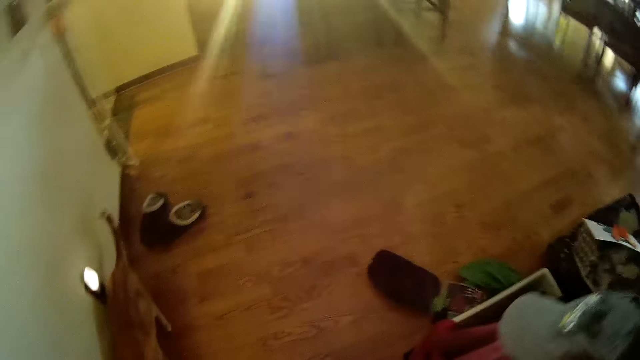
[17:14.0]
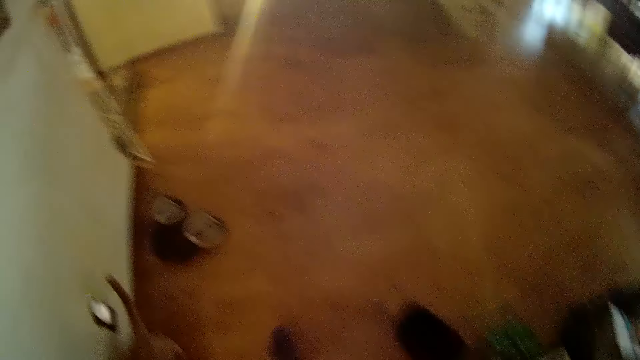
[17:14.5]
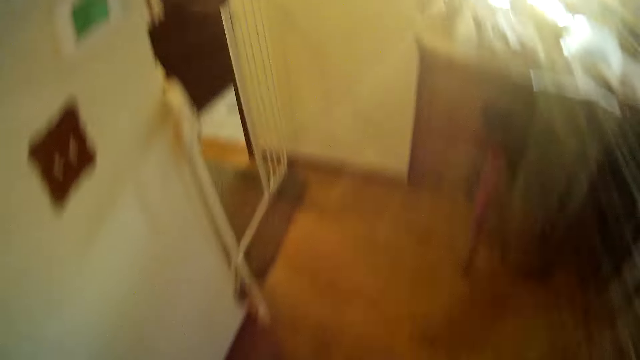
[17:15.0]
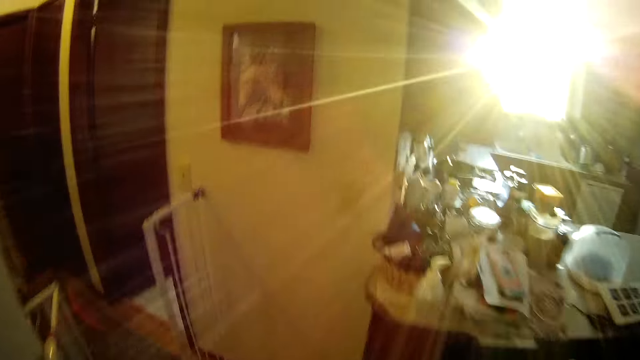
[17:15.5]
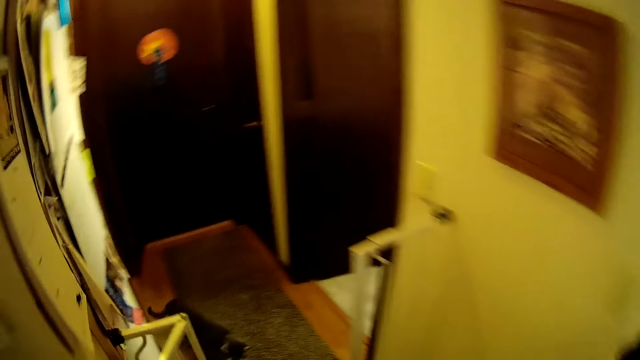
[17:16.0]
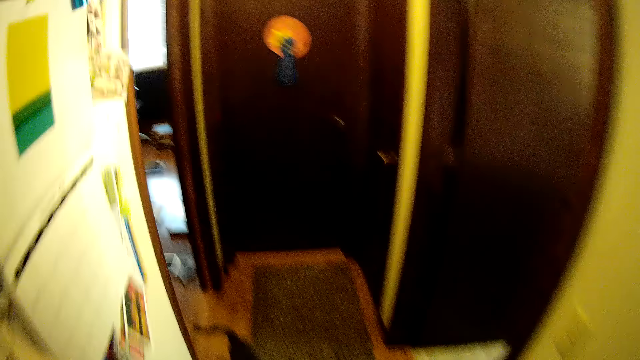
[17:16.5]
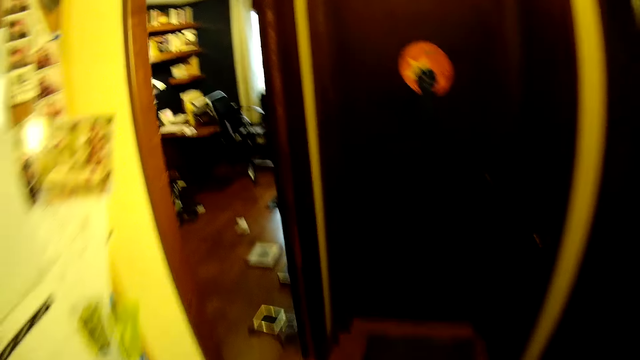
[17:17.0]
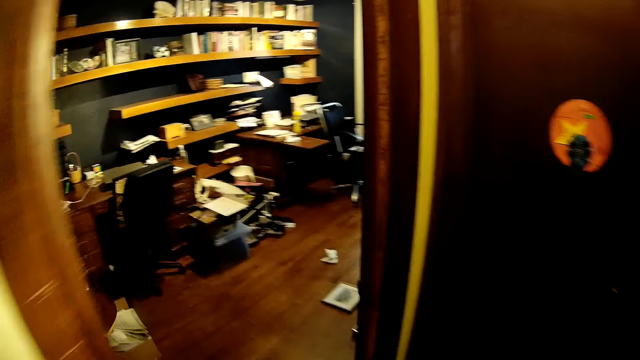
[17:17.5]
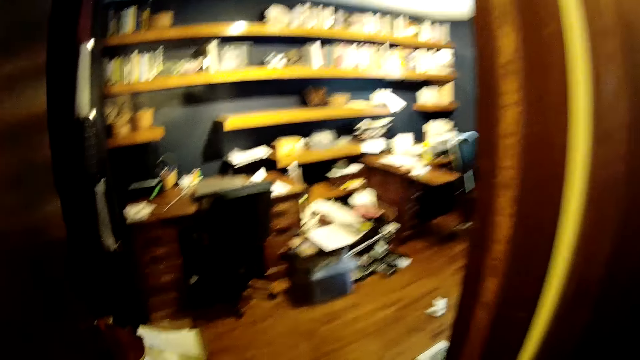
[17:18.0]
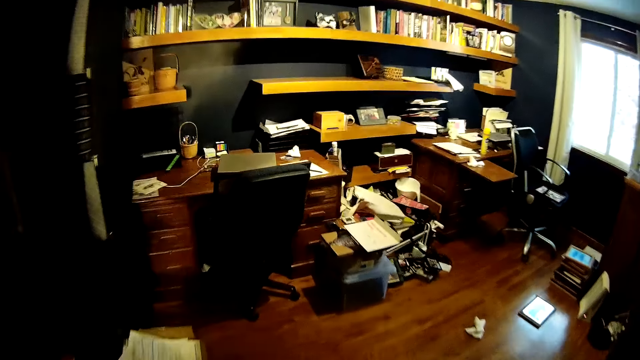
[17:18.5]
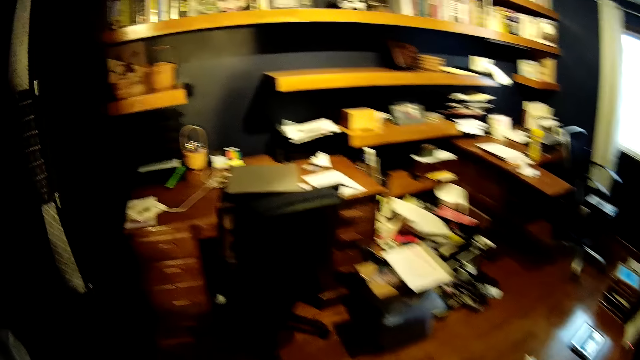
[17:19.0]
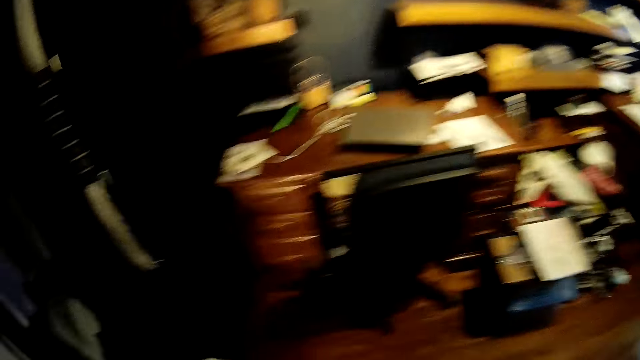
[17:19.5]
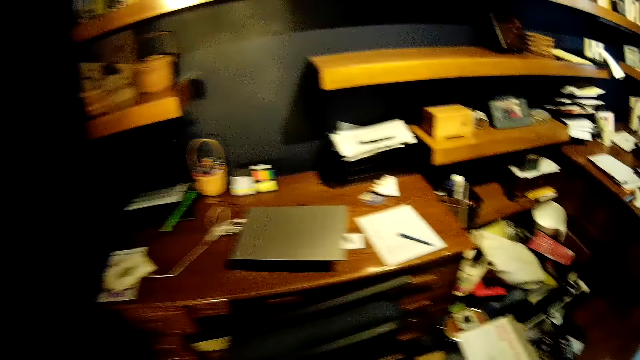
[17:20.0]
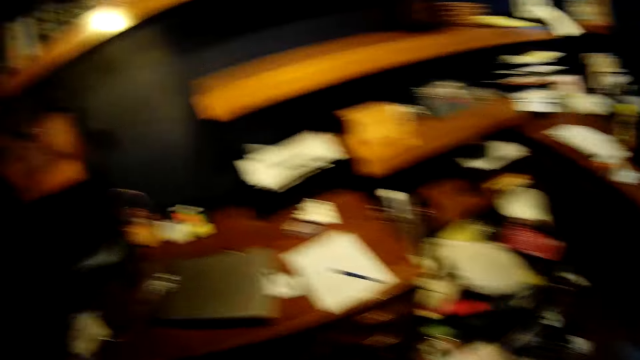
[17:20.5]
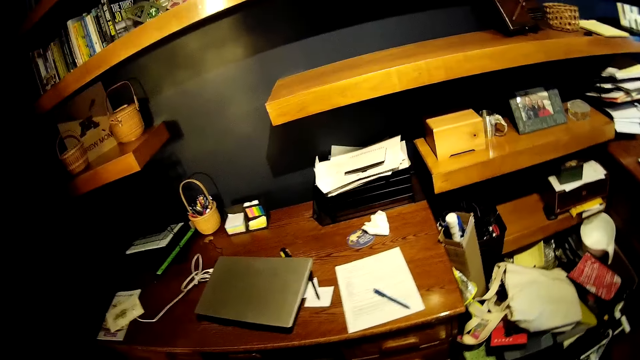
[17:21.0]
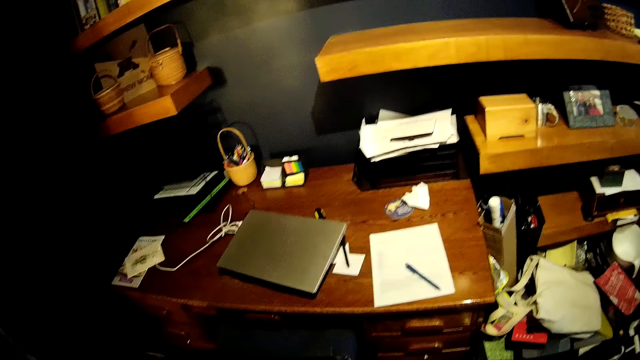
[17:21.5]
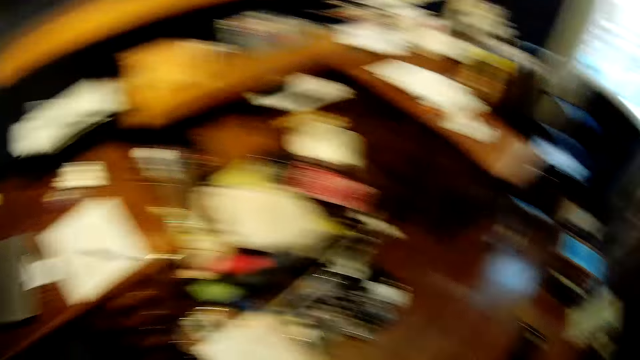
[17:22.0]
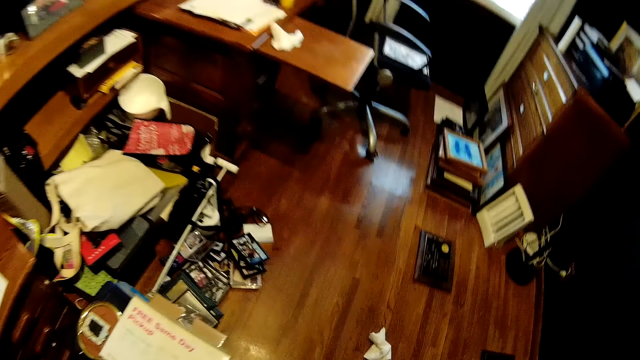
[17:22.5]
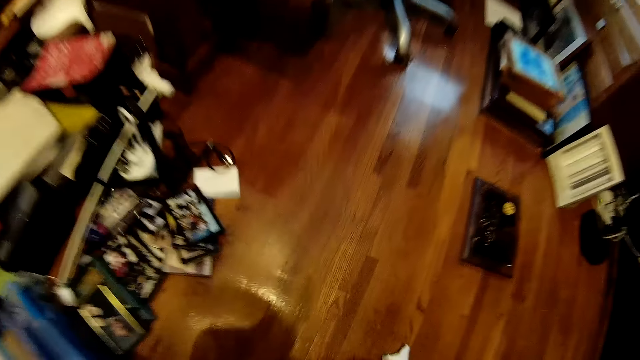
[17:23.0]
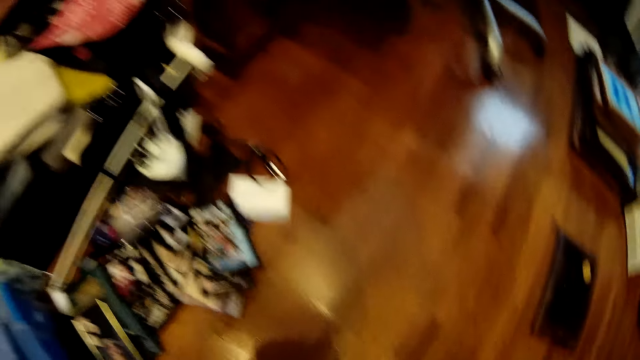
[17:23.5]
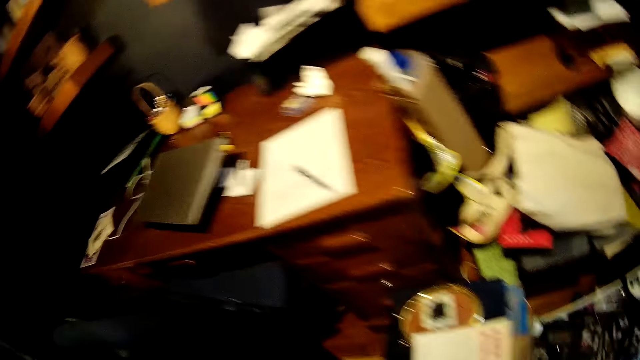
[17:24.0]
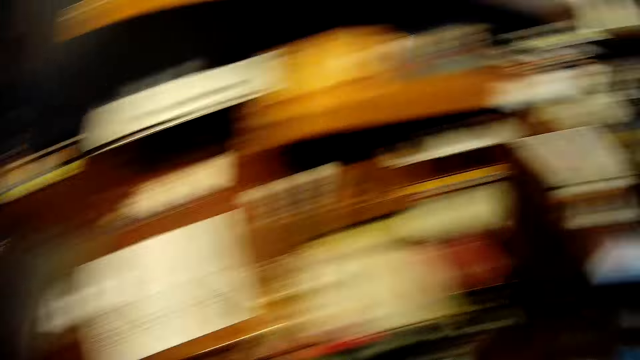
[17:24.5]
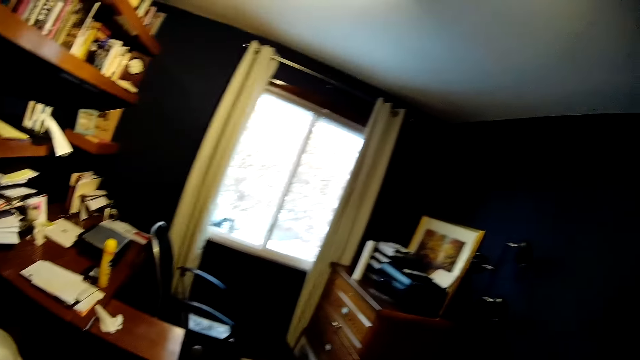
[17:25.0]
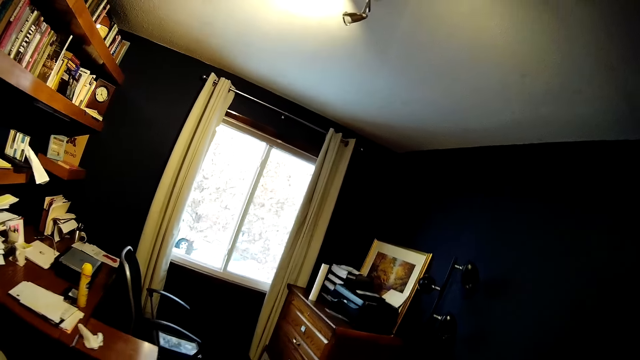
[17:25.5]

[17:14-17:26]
The camera wearer walks past the cat. They walk around, walk into a room, and turn around. They pick up a paper towel on the floor.

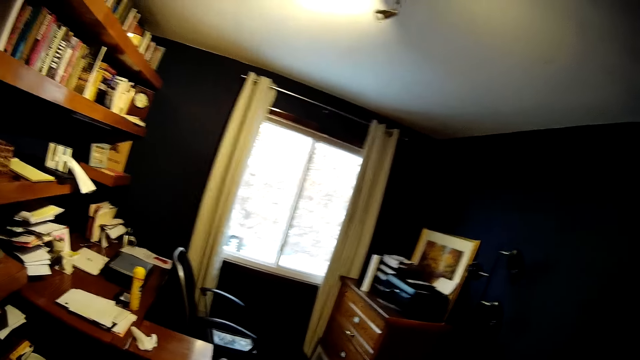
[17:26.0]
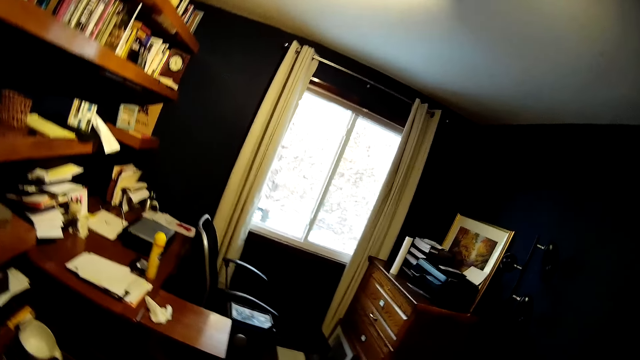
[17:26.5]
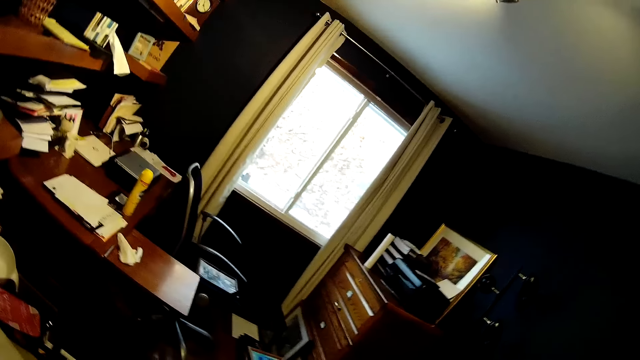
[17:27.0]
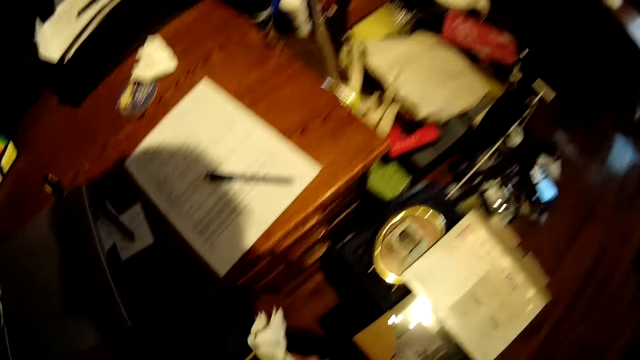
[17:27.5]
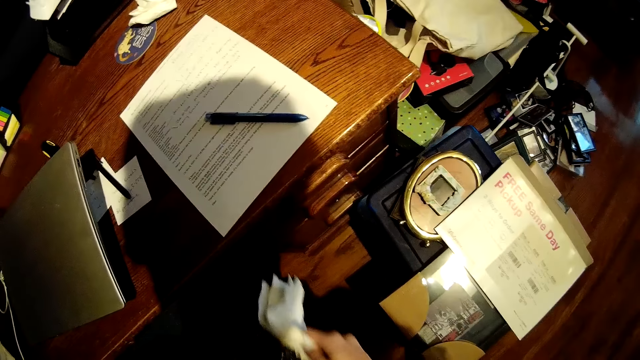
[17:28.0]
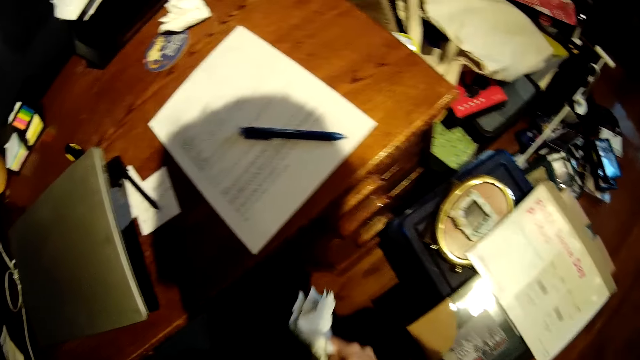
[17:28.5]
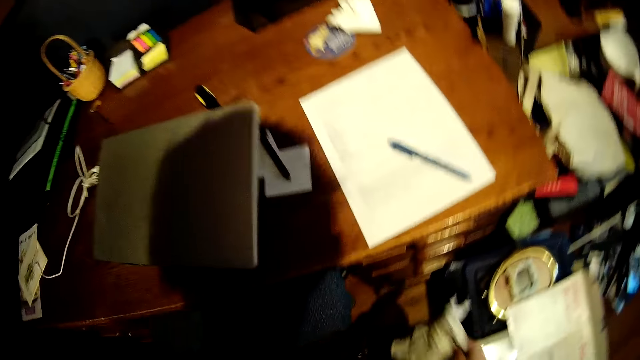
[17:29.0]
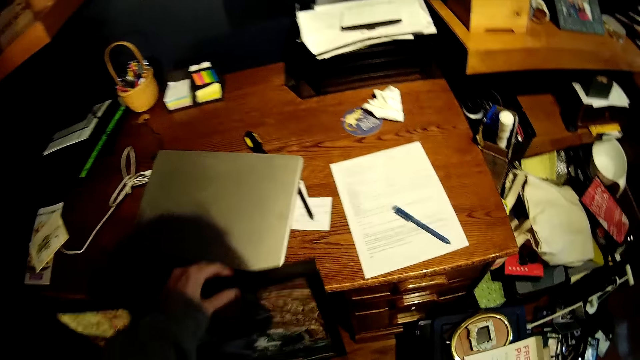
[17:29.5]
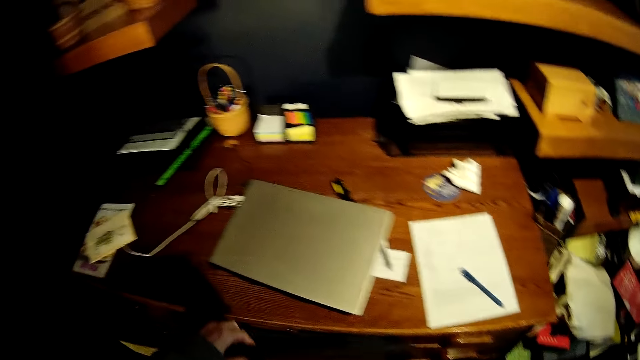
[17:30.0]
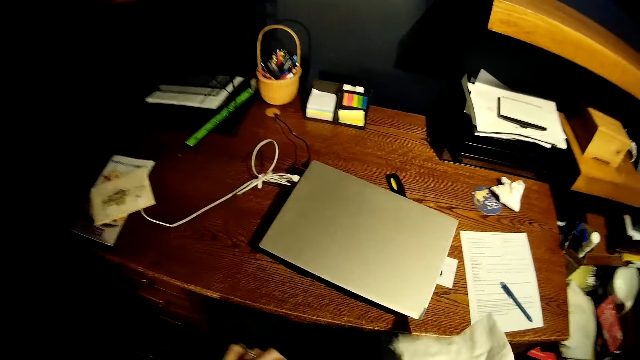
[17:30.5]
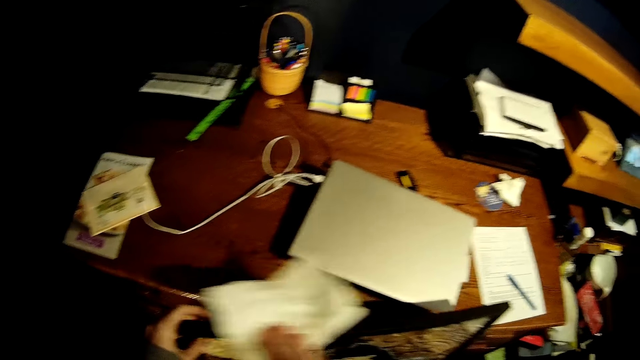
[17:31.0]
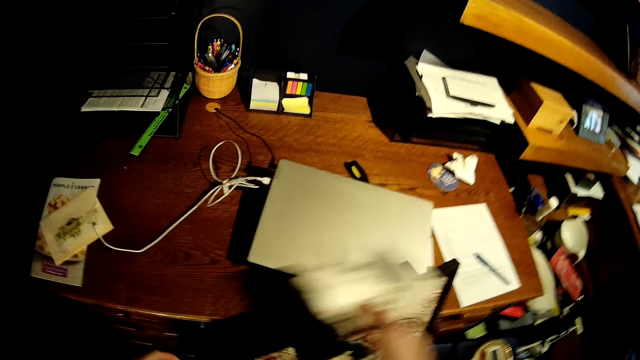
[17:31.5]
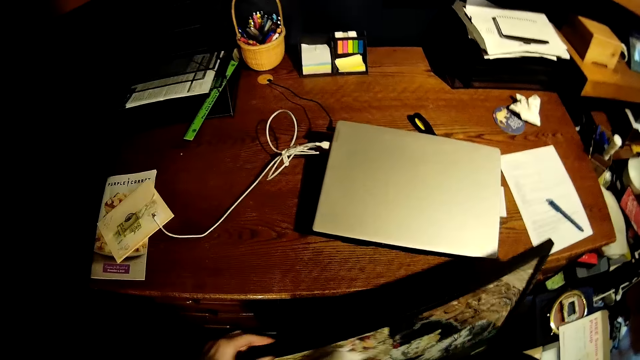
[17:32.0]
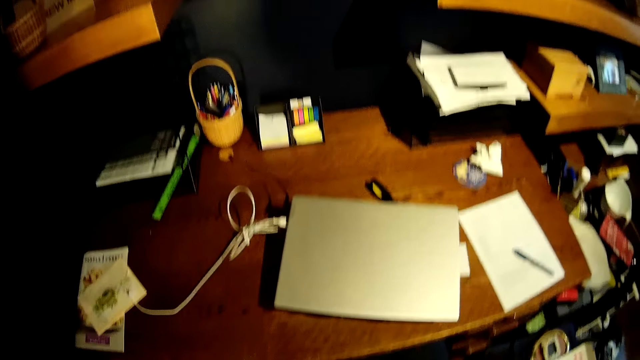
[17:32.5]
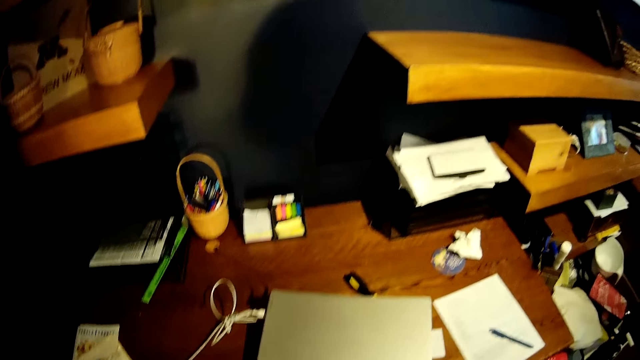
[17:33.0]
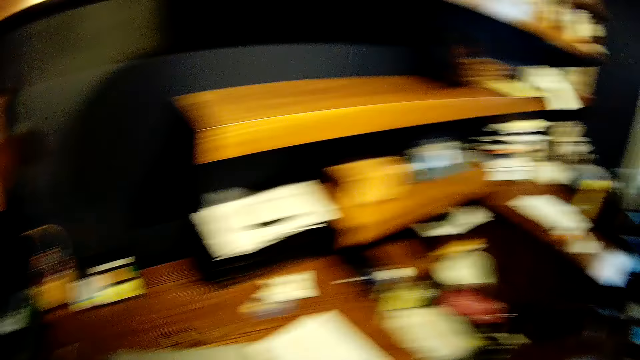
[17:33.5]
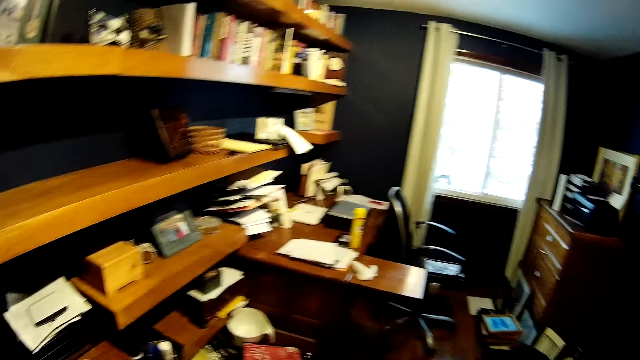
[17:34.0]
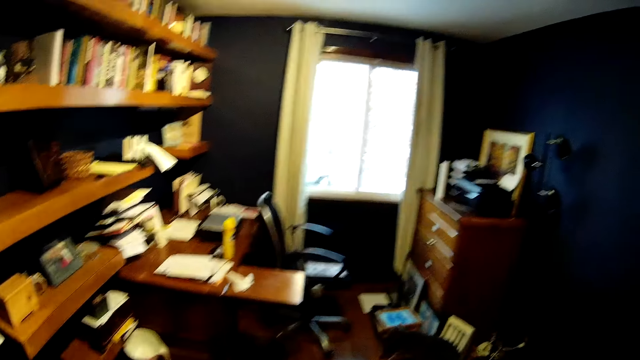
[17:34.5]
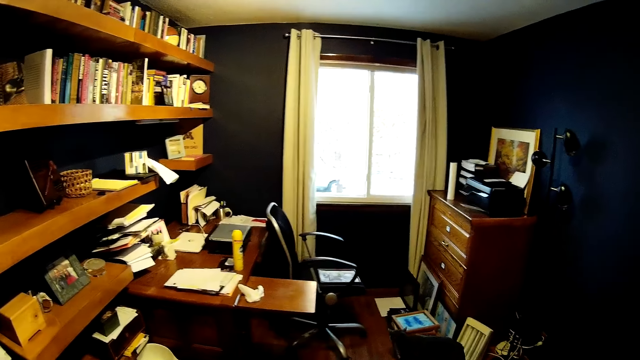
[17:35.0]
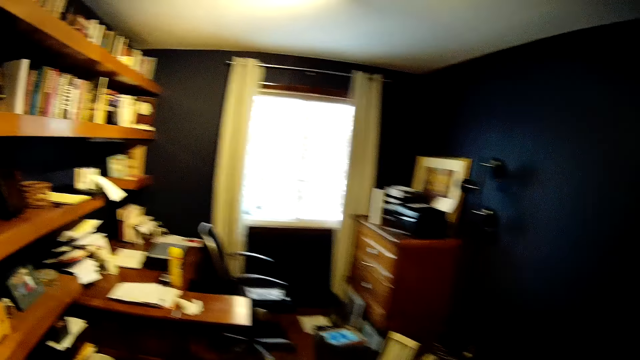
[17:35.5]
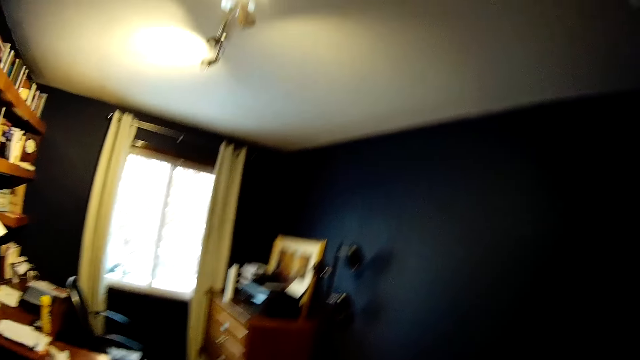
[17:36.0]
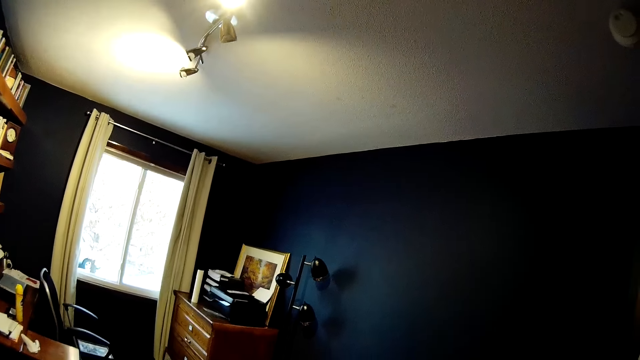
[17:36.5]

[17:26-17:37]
The camera wearer cleans a frame on a chair with the paper towel or white wipe. They turn around.
